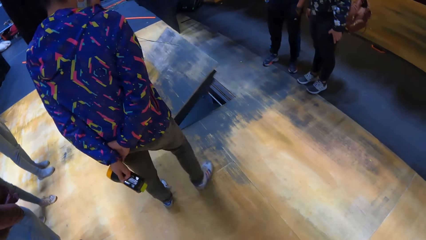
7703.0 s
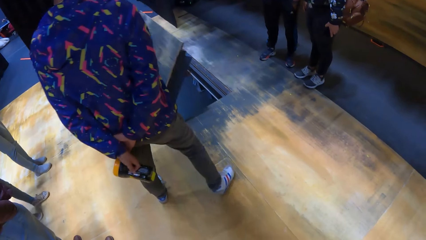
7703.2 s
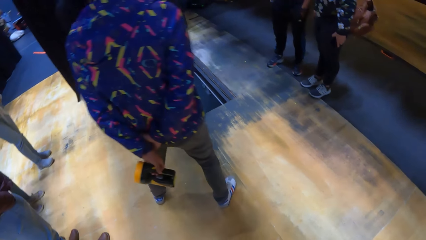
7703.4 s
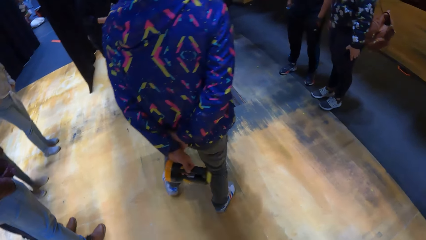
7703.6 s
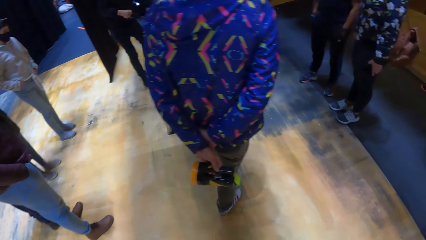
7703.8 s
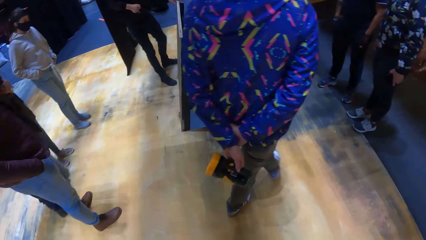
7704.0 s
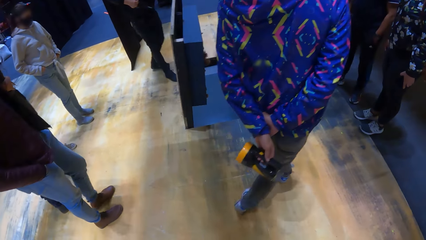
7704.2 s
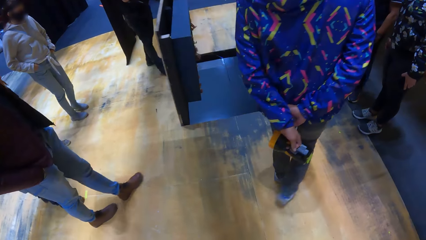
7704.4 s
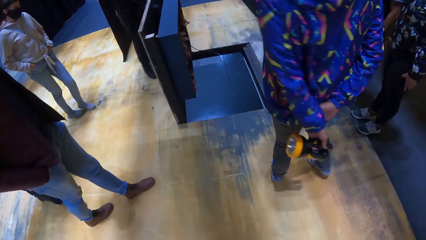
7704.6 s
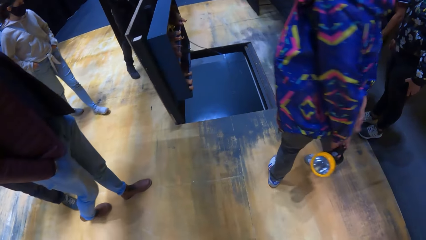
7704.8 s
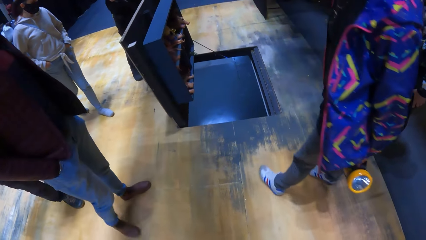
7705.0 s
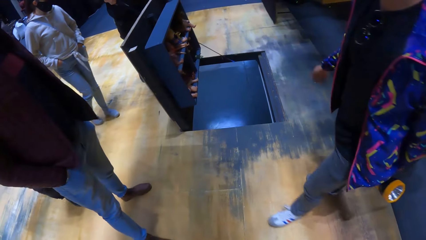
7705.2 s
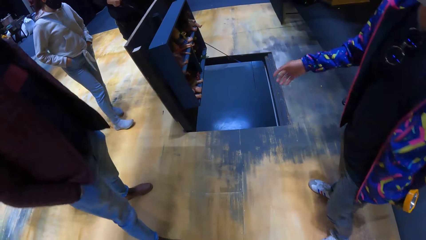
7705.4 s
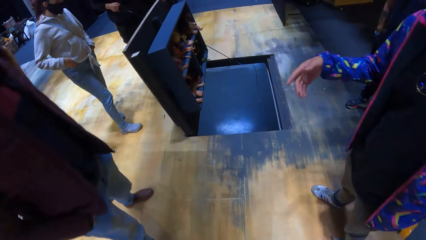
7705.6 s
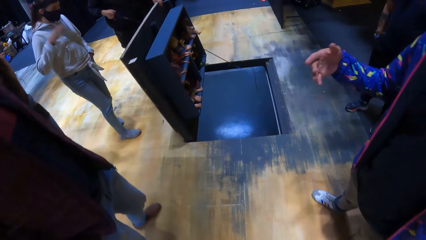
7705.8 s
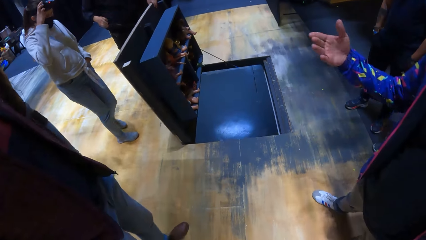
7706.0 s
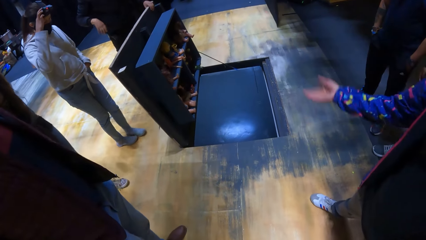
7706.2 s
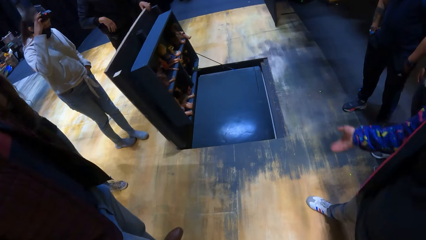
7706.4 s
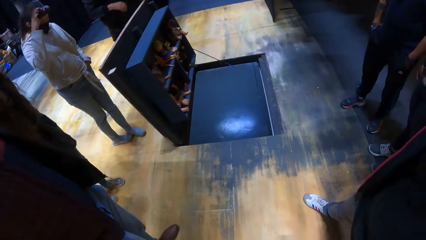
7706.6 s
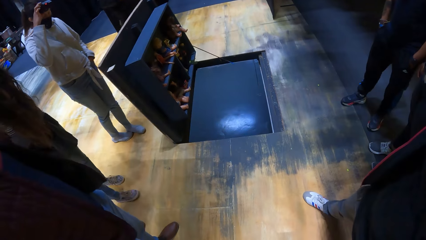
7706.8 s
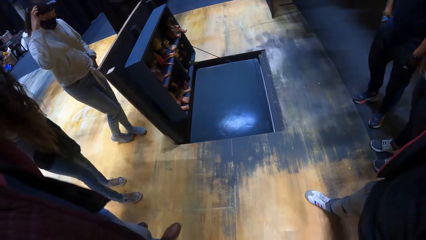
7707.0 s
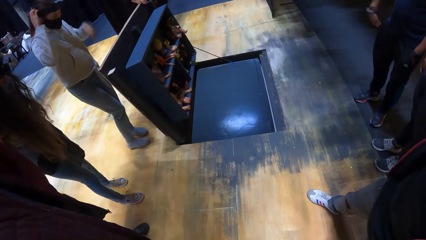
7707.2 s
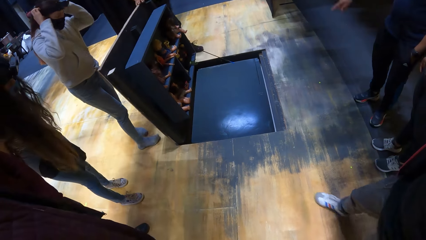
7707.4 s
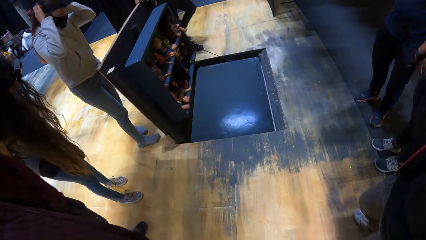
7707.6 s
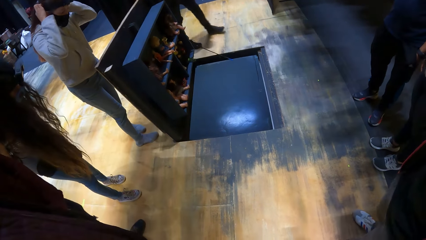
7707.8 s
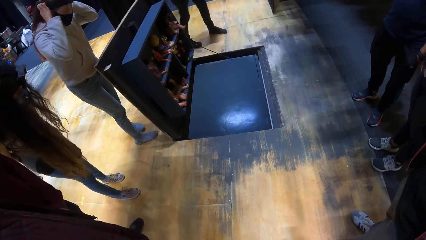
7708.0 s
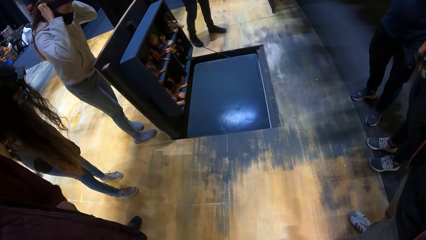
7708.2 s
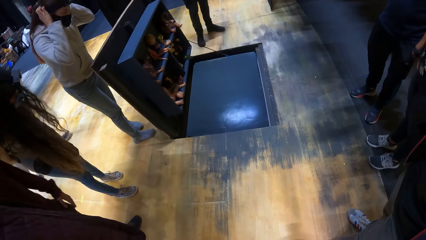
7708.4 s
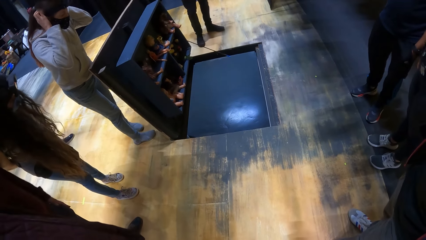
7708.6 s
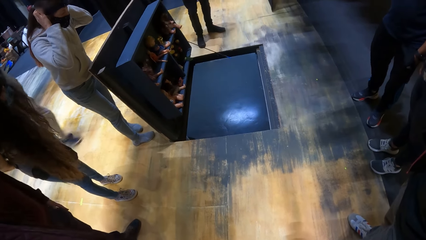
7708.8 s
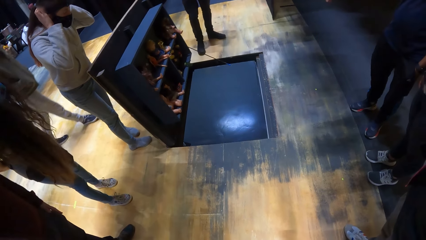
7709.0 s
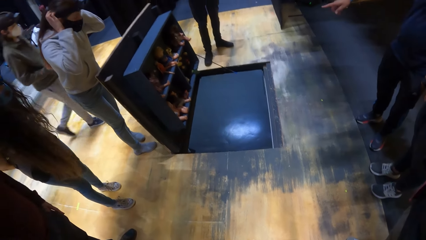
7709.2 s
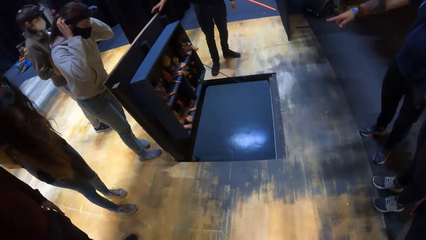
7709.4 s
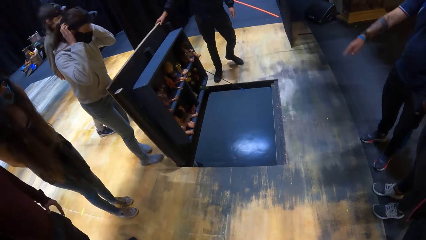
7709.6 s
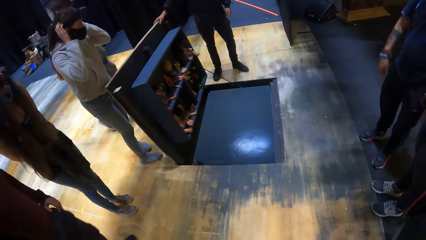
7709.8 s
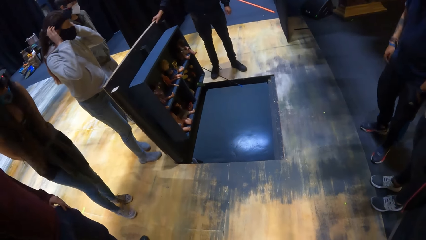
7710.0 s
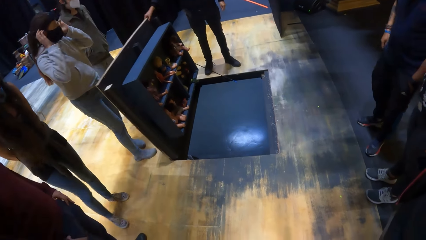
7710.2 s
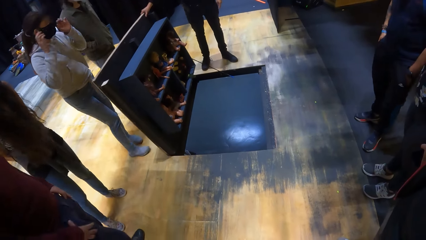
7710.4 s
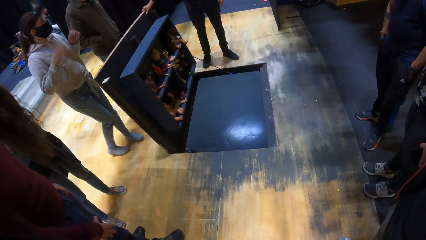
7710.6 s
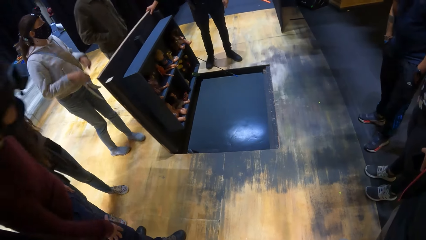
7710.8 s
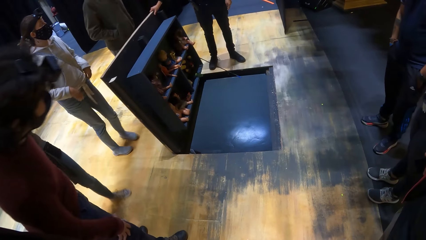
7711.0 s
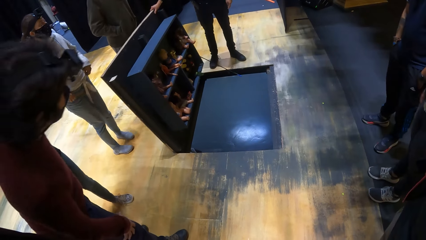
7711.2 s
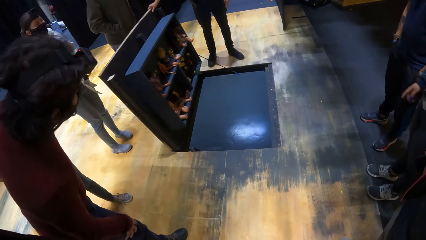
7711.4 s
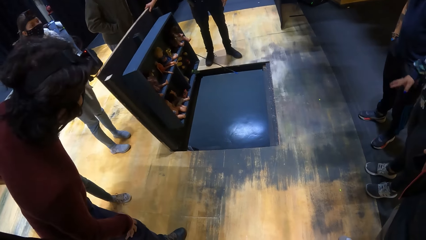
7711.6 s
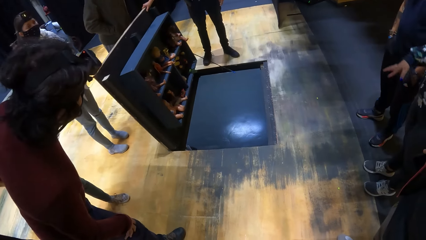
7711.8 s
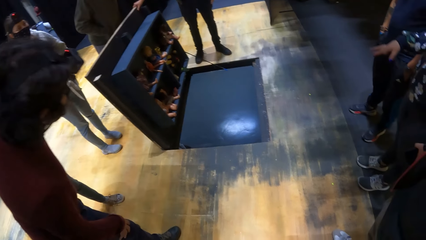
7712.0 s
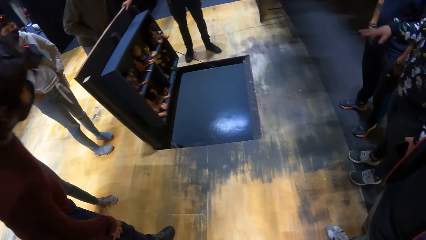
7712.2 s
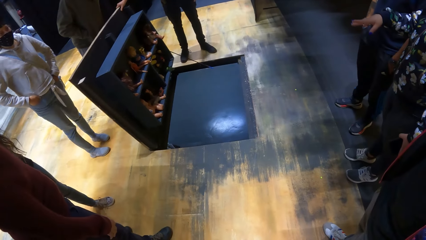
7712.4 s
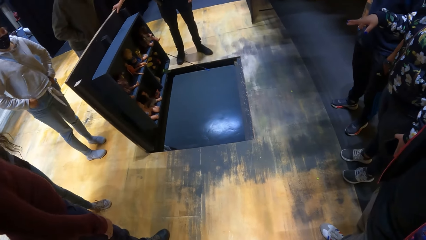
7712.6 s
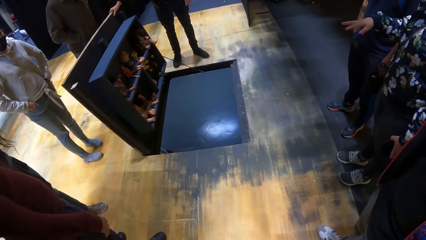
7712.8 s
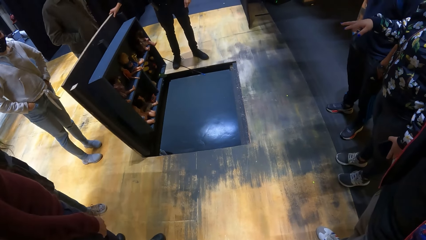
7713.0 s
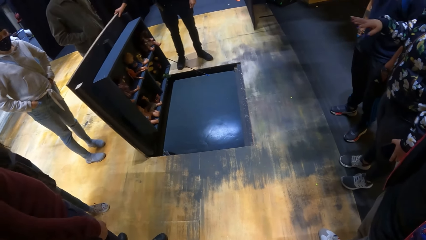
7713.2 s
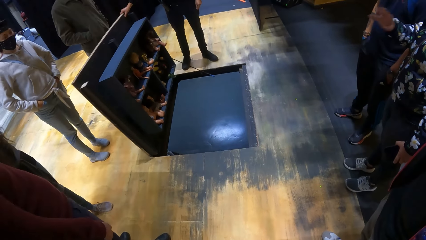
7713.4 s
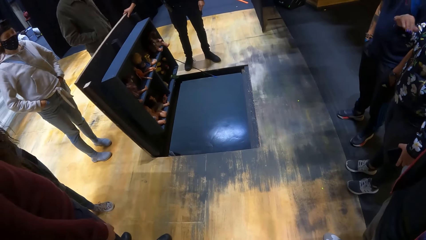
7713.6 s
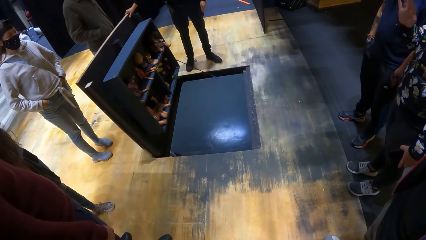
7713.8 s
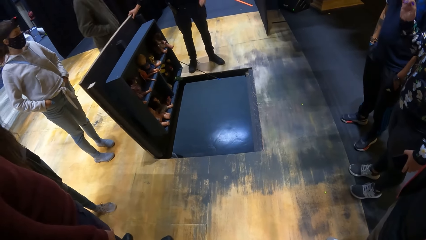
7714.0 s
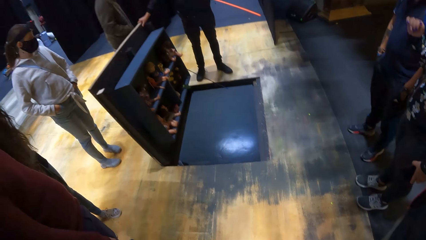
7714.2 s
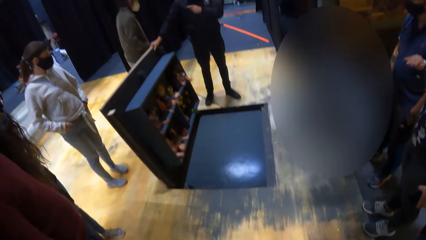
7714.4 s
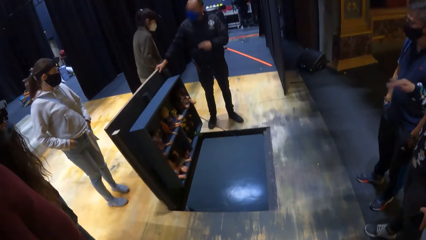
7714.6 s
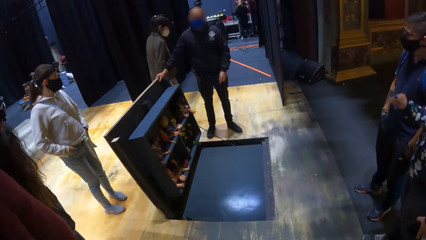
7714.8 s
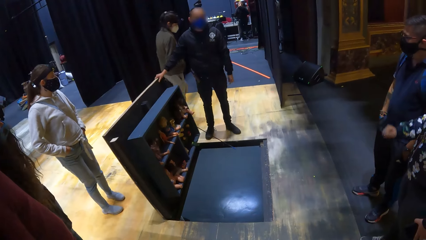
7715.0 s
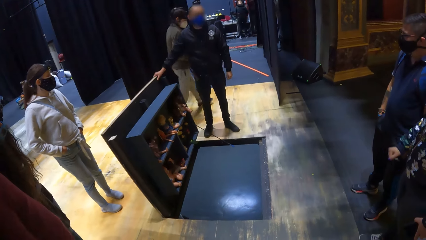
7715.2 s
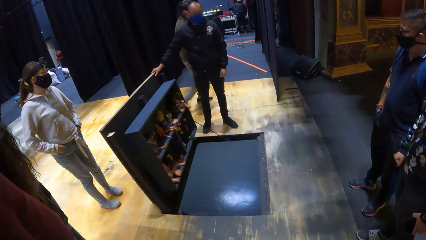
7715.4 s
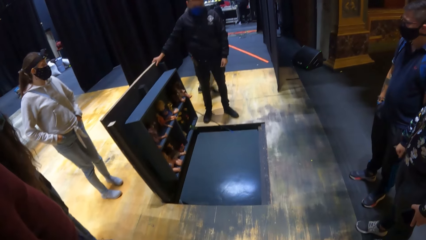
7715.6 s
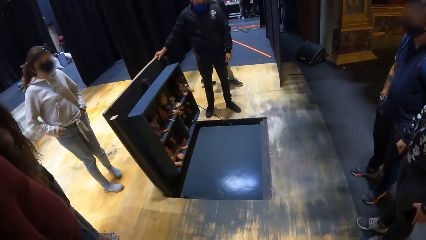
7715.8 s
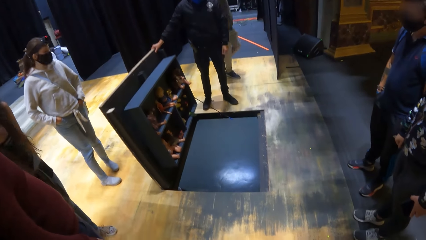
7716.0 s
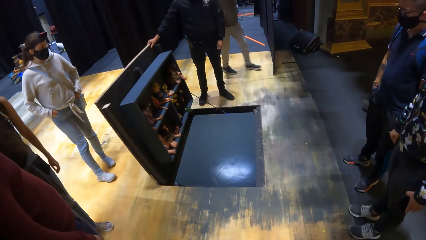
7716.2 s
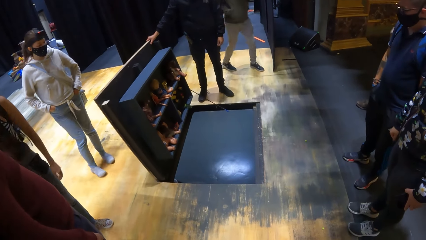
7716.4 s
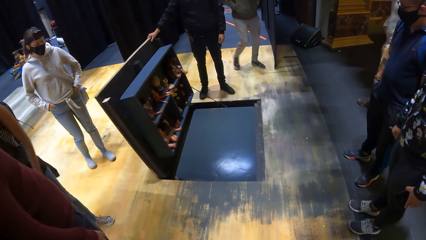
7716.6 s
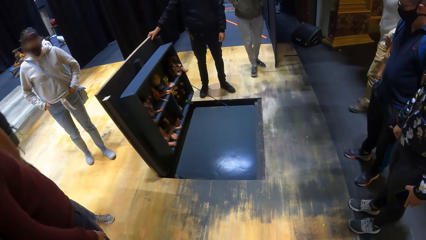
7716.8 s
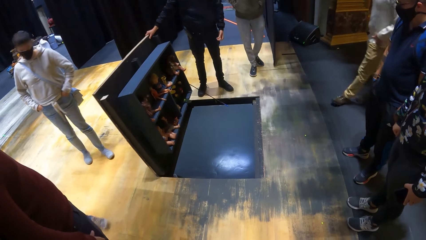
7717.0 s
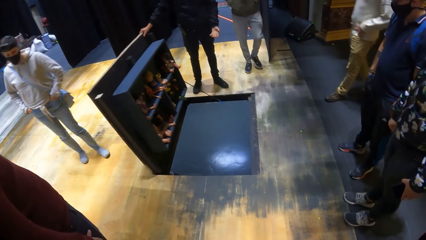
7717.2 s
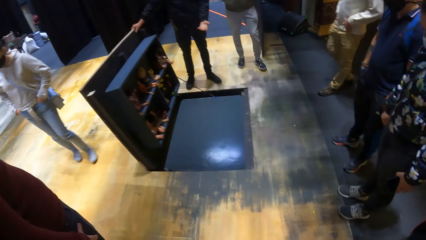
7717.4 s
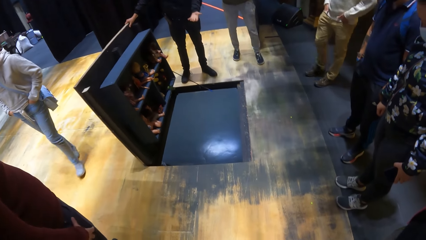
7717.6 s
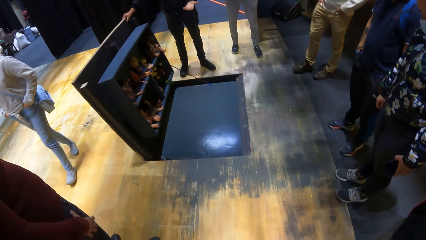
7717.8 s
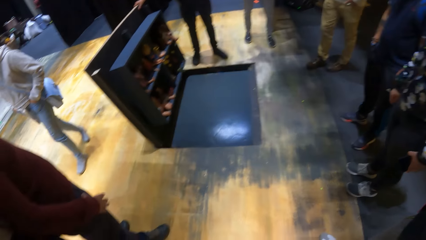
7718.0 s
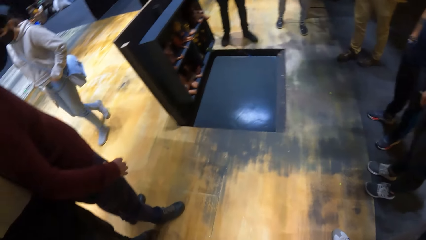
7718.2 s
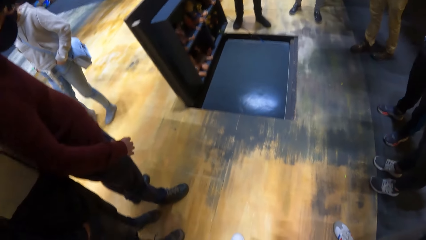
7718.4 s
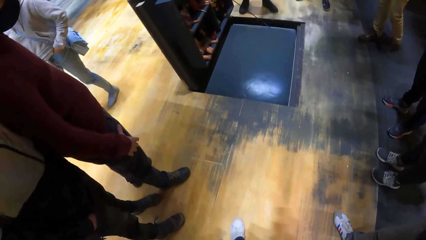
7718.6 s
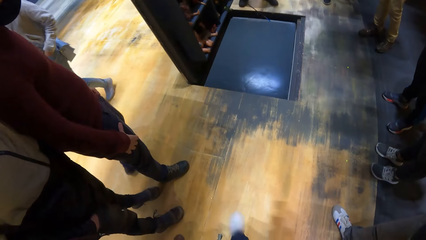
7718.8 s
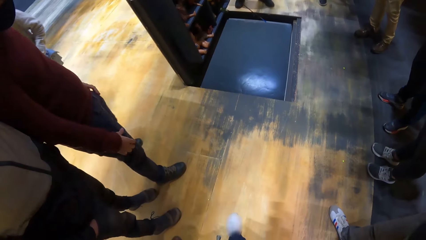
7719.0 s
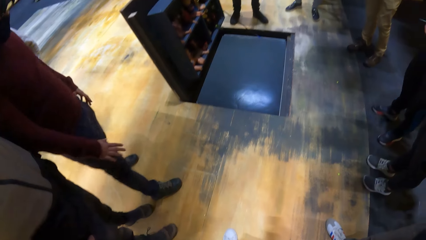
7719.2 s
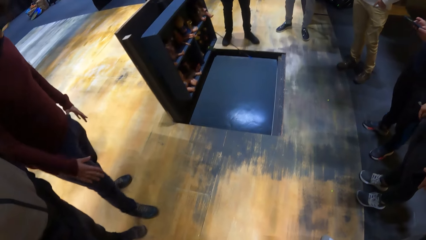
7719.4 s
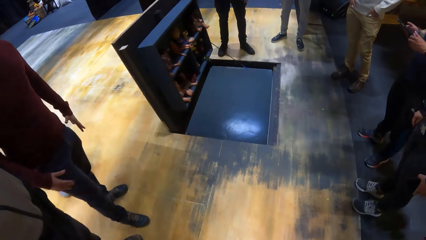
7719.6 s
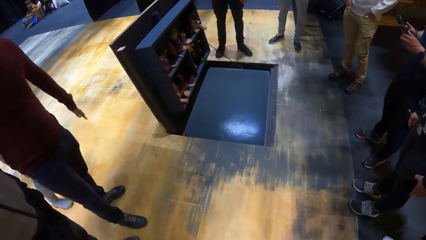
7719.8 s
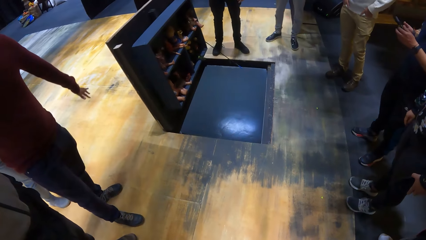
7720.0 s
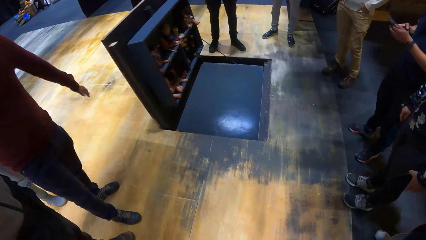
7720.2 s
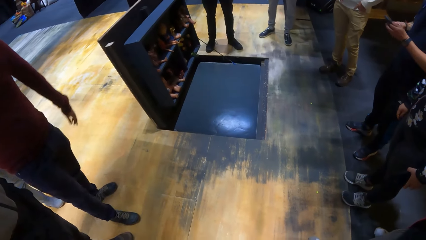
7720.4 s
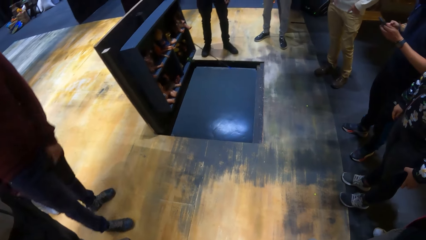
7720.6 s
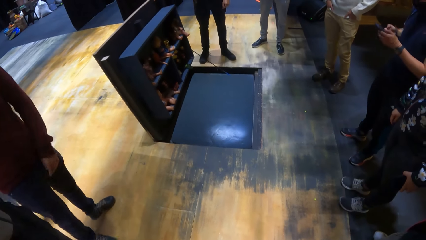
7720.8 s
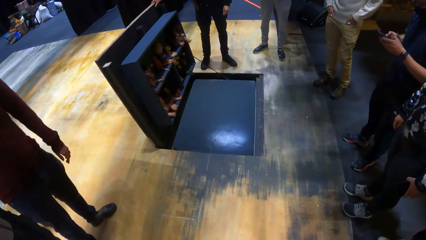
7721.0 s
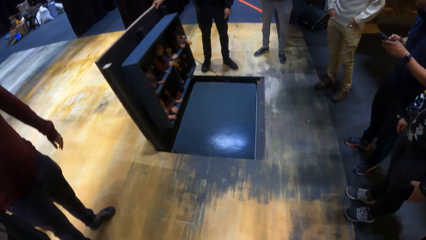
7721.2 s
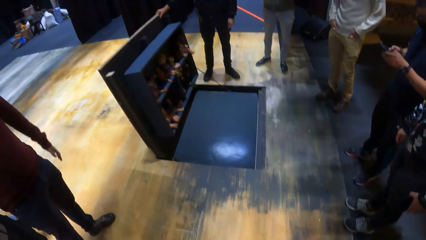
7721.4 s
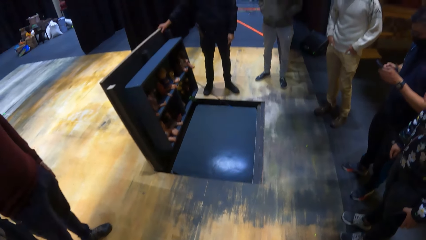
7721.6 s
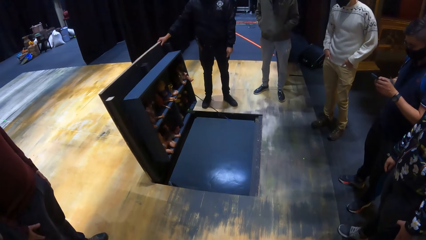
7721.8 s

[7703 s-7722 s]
A man gesticulates with his right hand. A woman operates a camera on her head with her right hand. The woman adjusts the headband of the camera with both hands. Another man walks towards the trapdoor. The camera wearer looks around. A third man places his right hand on the trapdoor. The second man walks around the third man. A man points around. A fourth man walks towards the trapdoor. A fifth man operates a phone with both hands. The camera wearer looks around.
